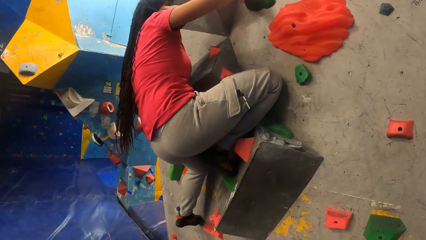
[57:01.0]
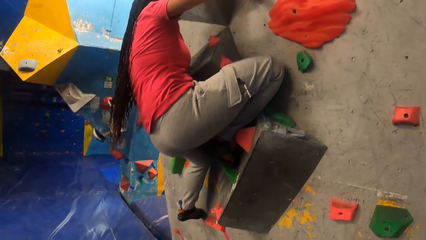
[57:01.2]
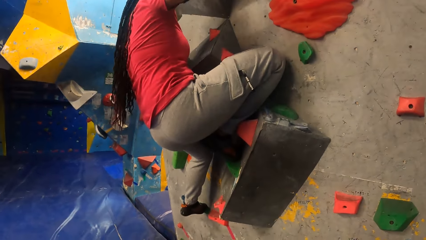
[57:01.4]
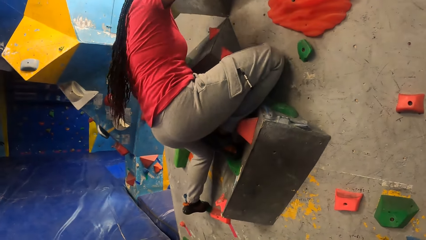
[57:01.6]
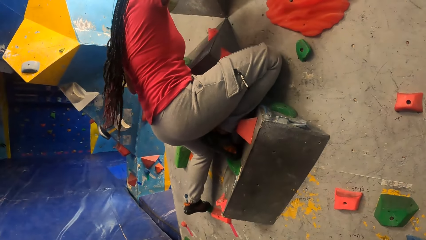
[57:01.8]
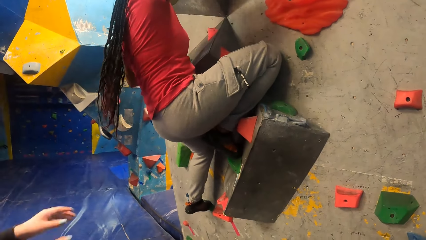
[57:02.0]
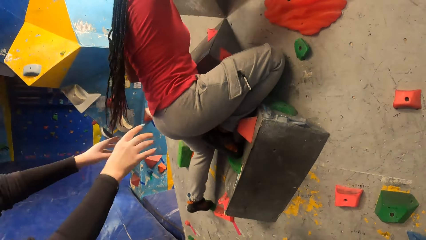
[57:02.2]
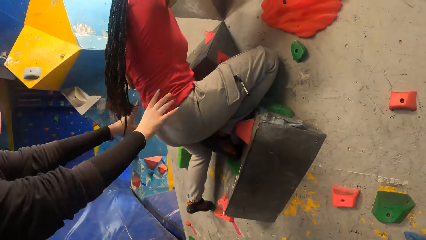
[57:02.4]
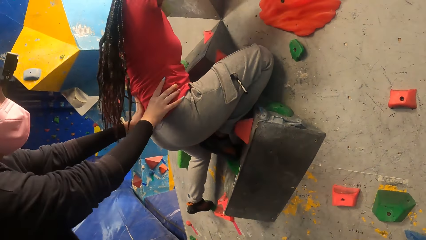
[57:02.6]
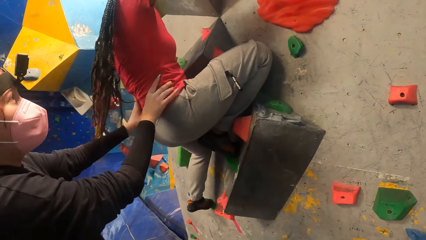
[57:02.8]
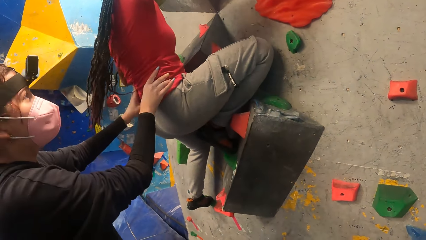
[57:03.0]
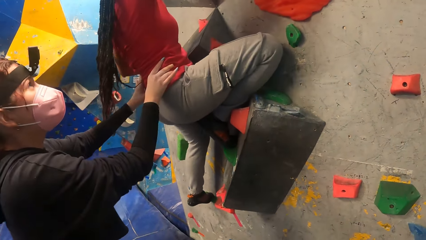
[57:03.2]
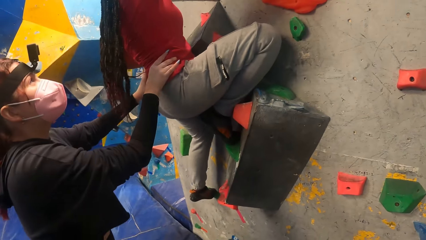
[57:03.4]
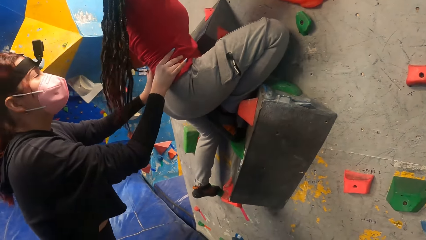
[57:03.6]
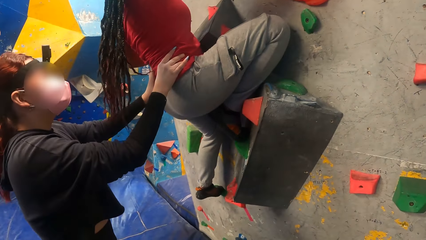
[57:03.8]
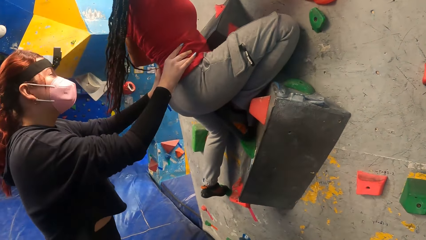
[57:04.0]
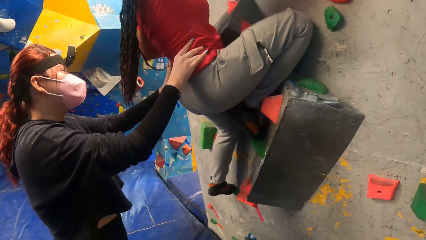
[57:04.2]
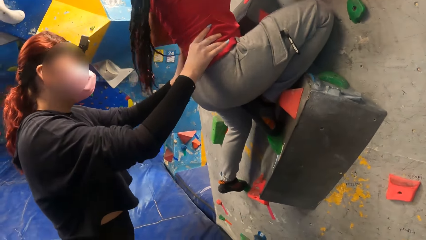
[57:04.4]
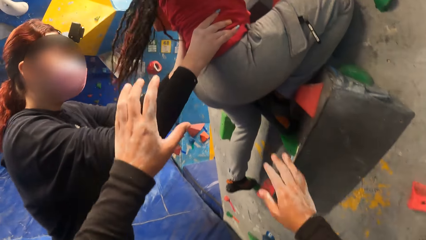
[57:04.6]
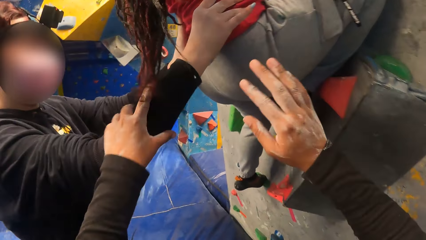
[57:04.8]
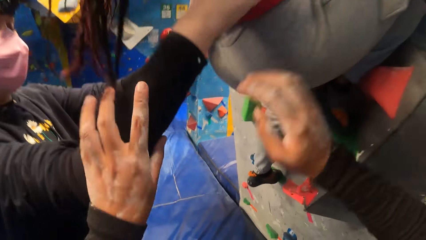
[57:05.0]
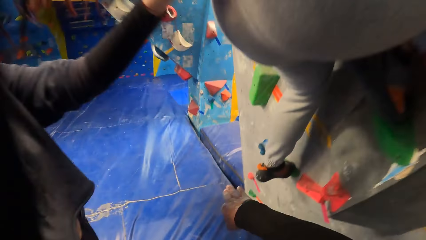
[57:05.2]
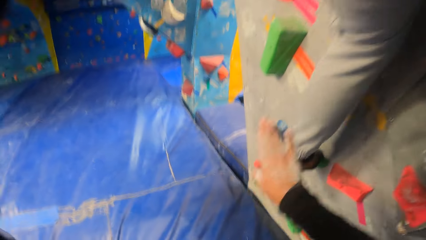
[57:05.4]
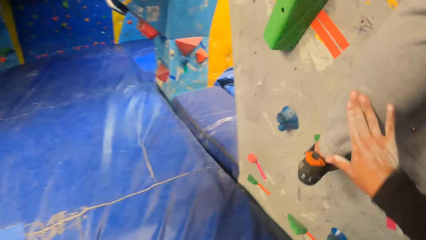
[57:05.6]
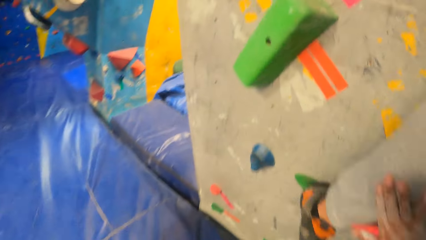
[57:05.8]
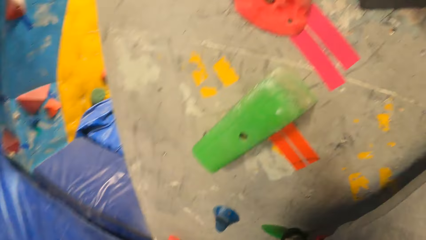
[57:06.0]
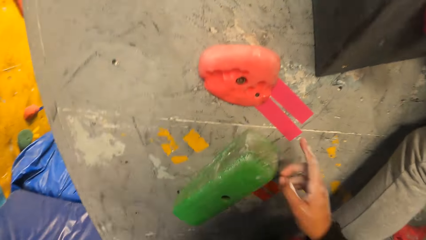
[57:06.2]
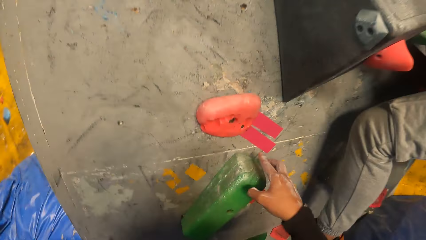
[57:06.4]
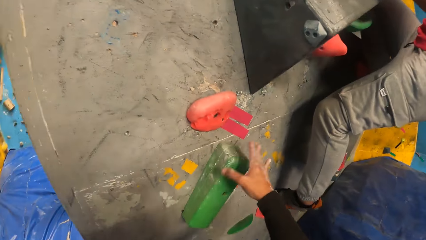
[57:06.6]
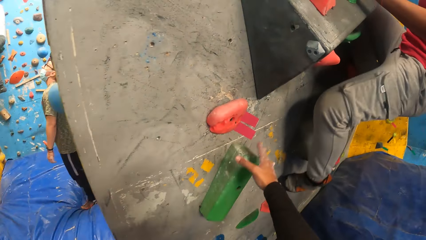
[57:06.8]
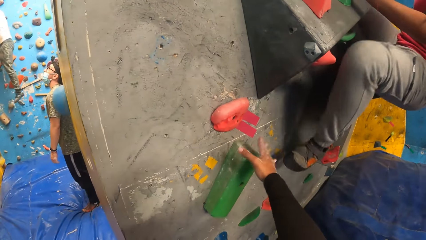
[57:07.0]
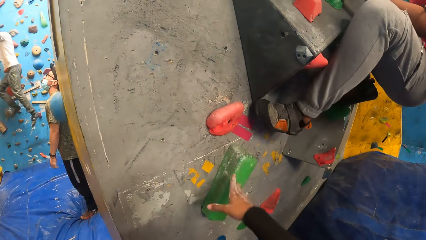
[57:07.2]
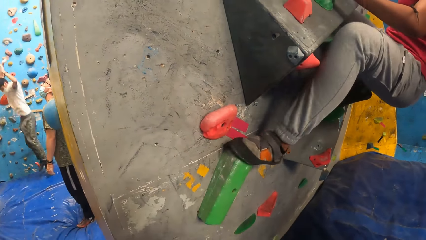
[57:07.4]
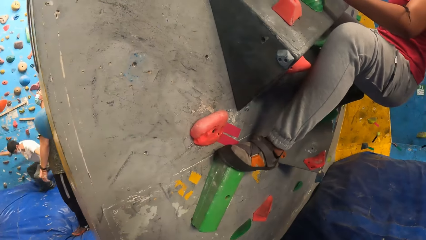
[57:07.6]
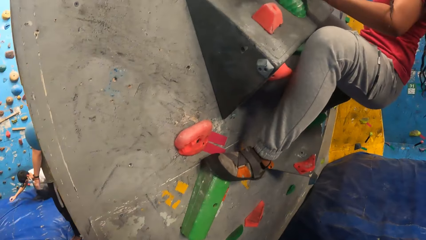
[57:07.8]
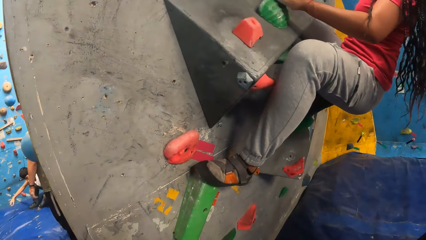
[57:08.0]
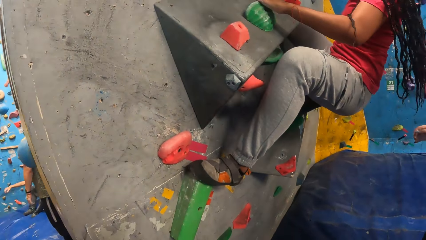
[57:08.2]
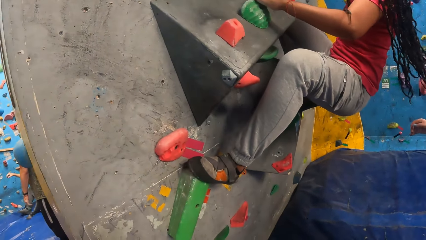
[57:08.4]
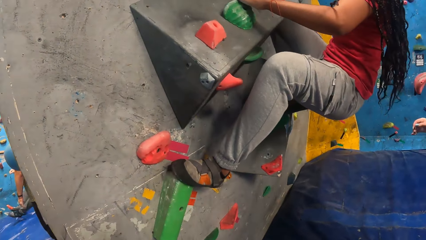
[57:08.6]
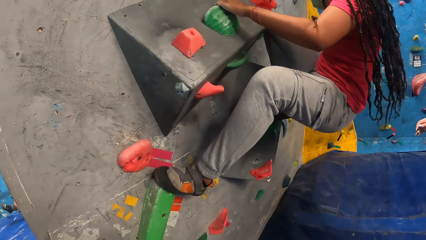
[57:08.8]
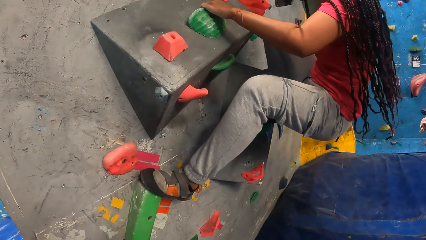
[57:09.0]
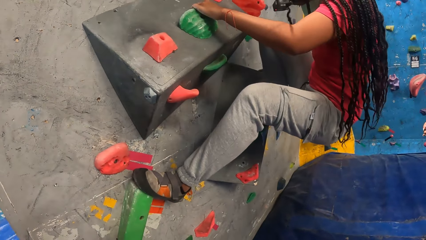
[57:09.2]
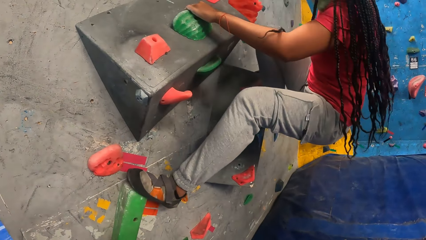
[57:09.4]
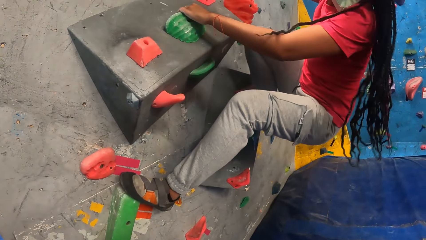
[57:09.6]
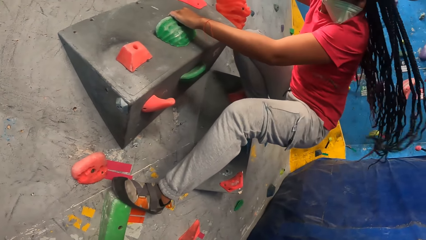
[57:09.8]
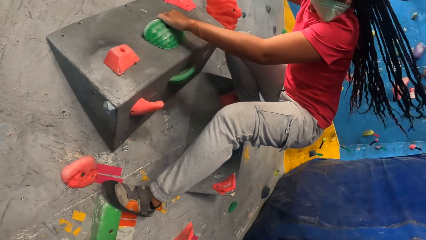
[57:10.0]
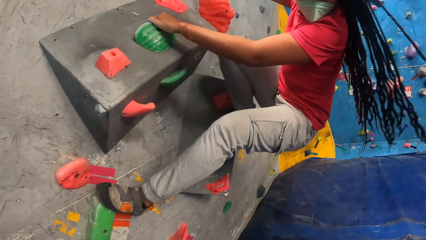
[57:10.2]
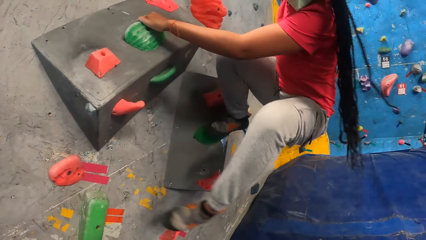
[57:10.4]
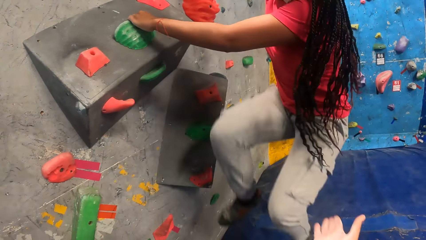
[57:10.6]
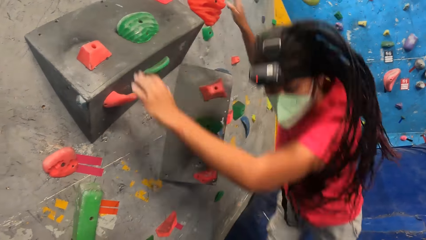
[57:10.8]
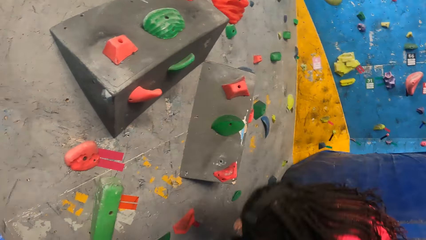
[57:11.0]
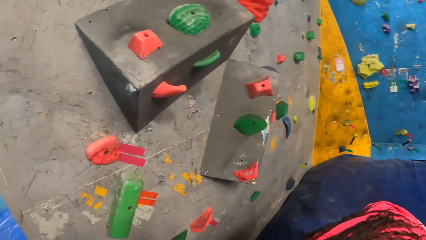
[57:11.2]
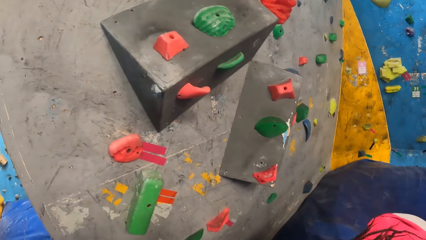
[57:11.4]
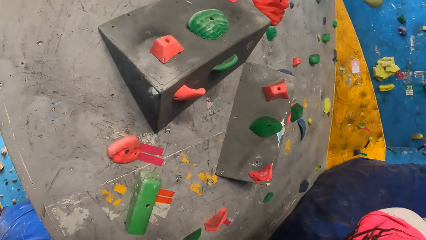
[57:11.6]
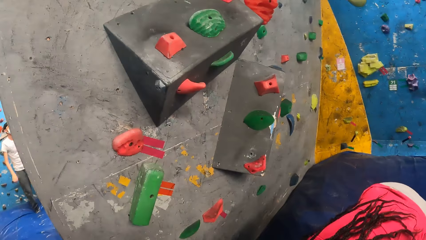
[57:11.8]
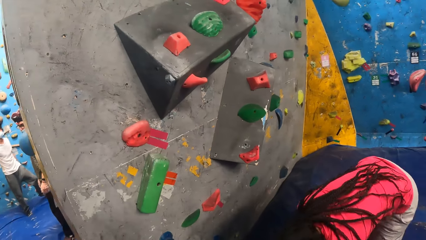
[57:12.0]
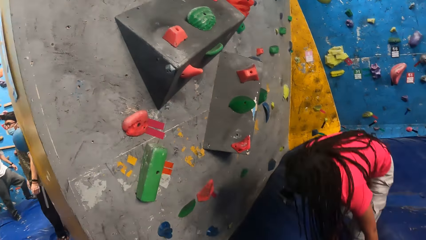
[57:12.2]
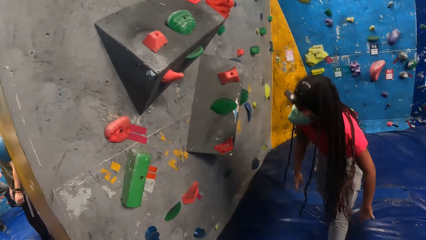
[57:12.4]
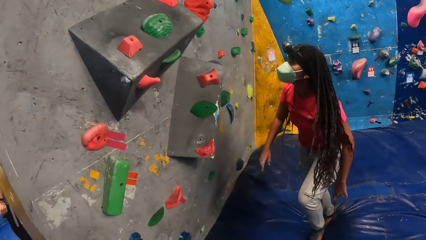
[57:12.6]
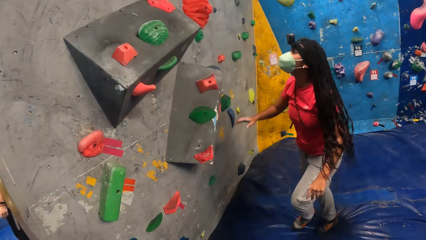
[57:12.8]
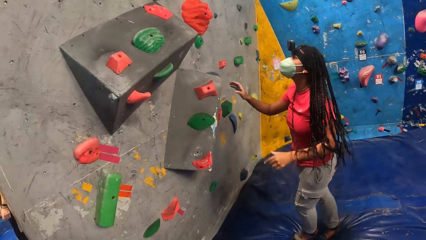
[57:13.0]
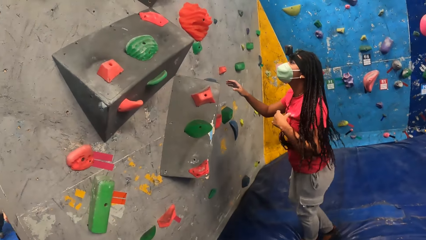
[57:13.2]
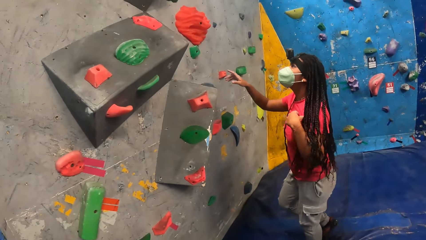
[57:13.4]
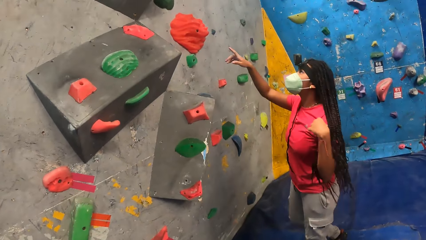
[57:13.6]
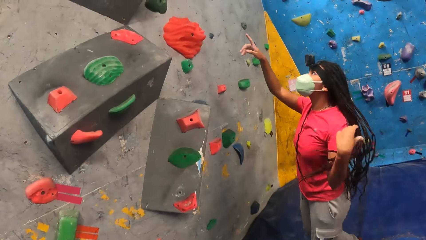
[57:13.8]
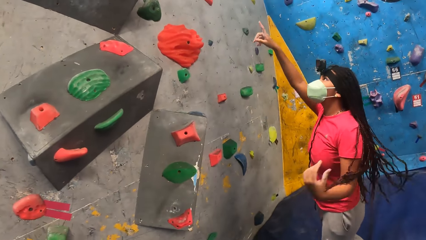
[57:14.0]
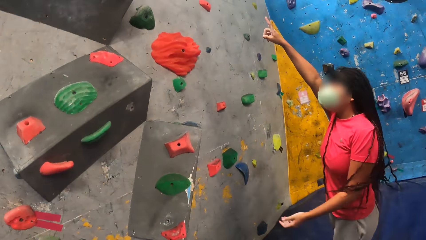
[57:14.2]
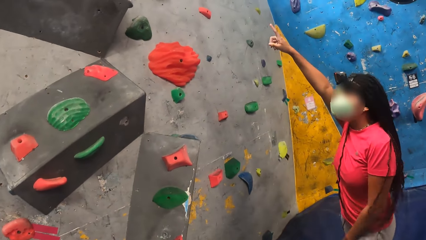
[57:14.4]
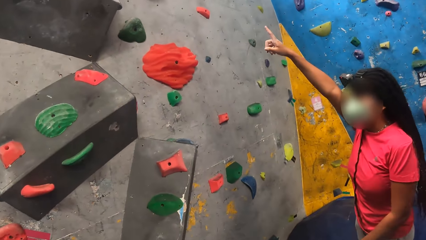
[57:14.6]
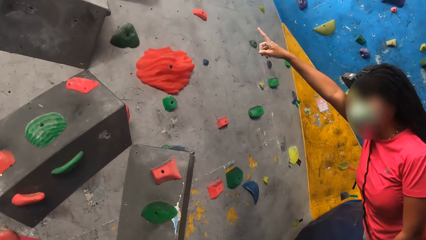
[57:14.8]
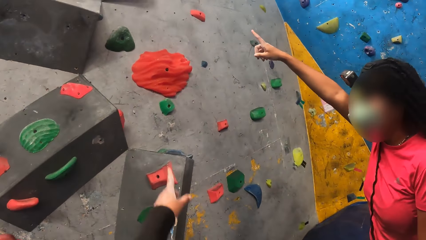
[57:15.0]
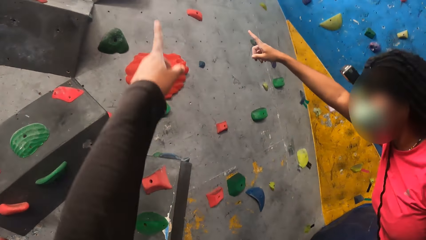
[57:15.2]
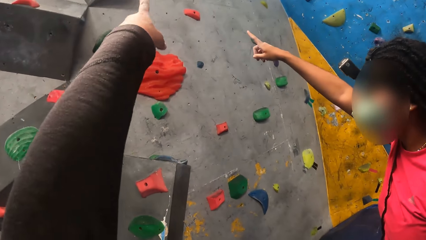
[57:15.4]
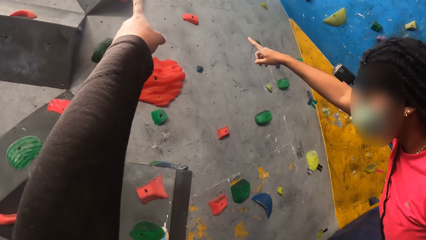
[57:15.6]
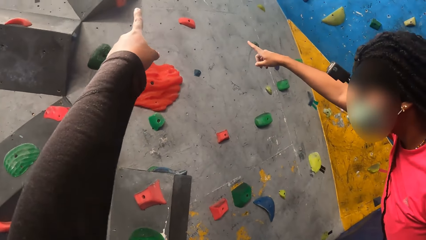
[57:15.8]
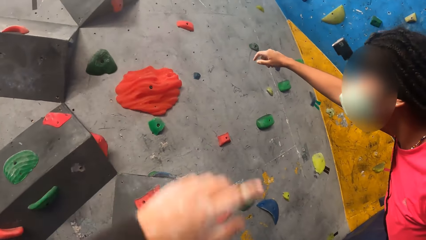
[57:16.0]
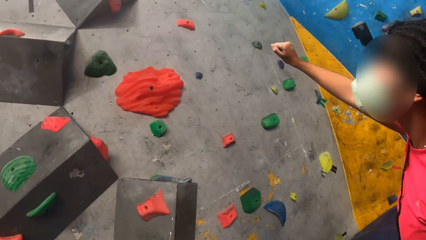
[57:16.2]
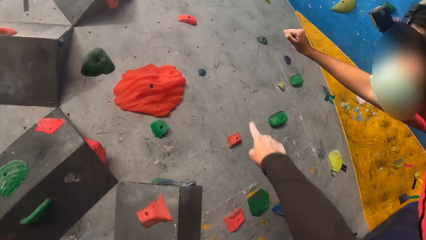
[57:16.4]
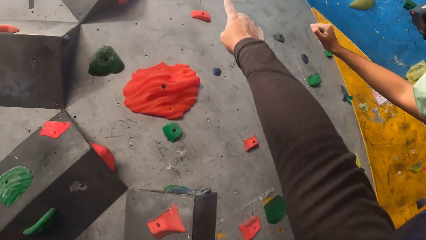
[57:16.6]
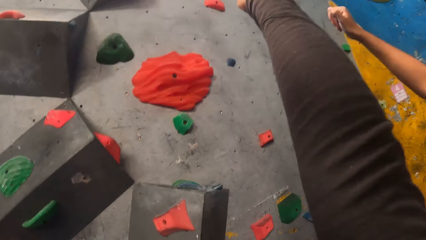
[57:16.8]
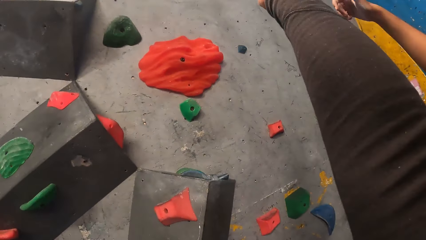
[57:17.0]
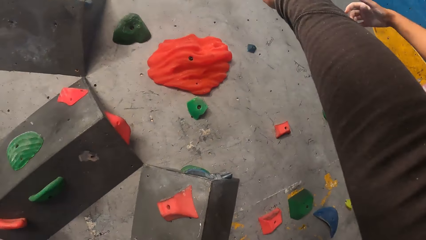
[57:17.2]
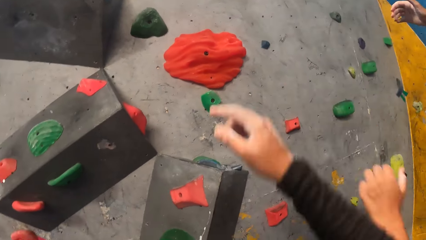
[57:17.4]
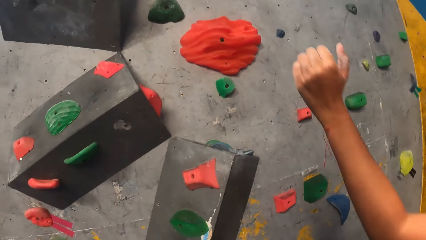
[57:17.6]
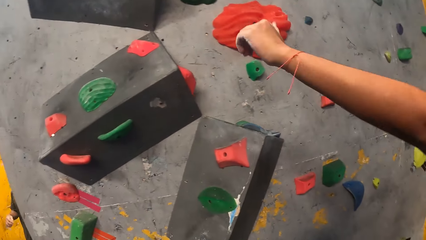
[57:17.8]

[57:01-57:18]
A woman climbs the wall by climbing holds. Another woman holds the first woman's waist with her hands. The camera wearer raises hands around. He holds the other woman's hand with his left hand. He touches the first woman's leg with his right hand. He holds the first woman's leg. He turns to the side. He holds a climbing hold. He touches the bouldering wall with his right hand. The first woman climbs the wall by climbing holds. She jumps down the bouldering wall and points at the wall. The camera wearer points at the wall.
